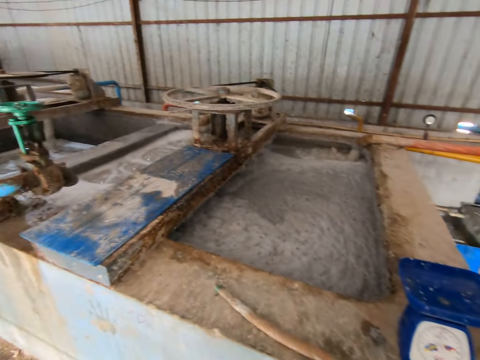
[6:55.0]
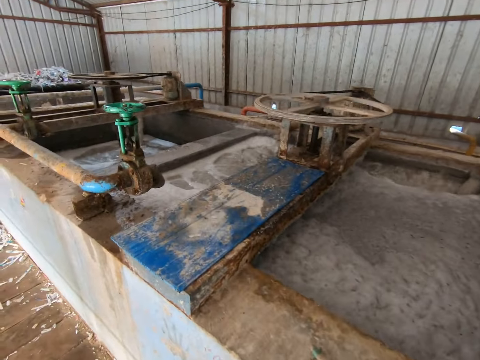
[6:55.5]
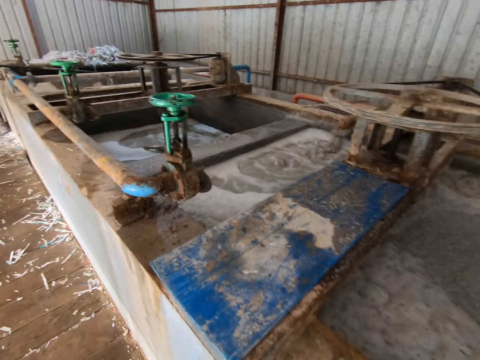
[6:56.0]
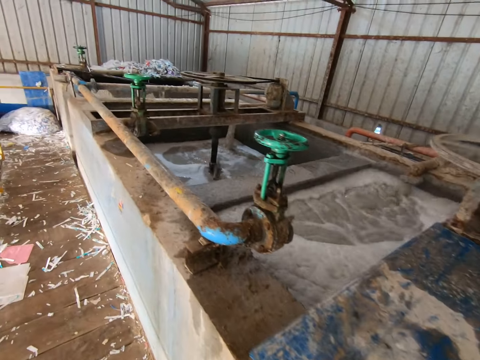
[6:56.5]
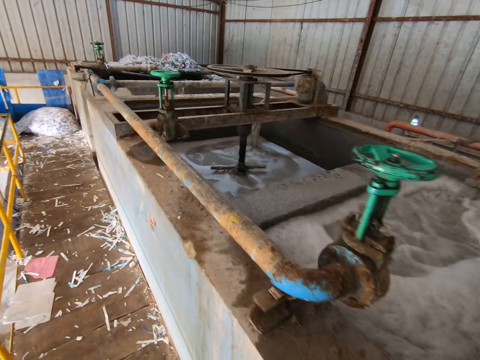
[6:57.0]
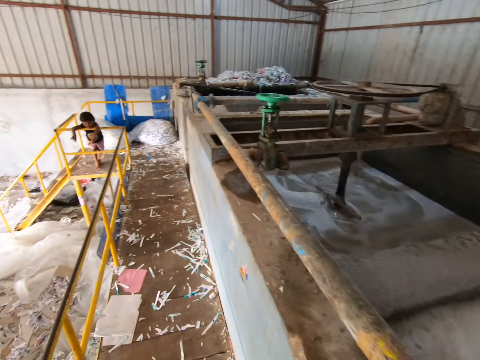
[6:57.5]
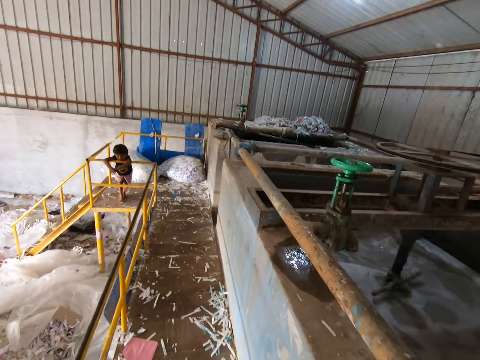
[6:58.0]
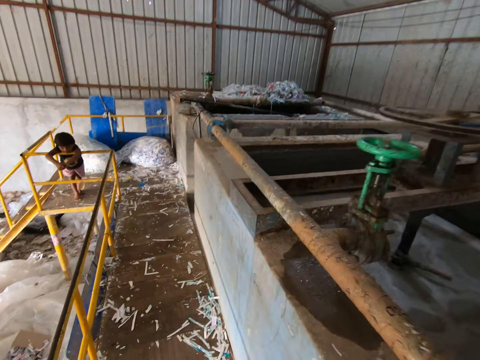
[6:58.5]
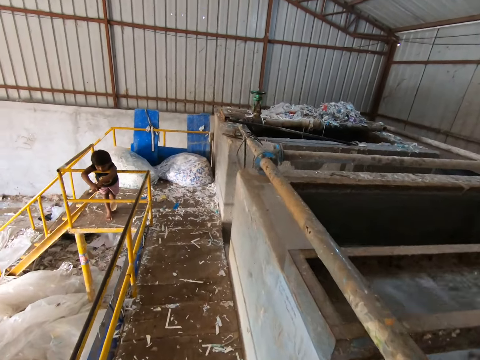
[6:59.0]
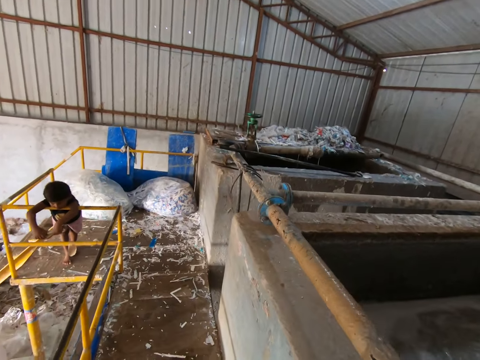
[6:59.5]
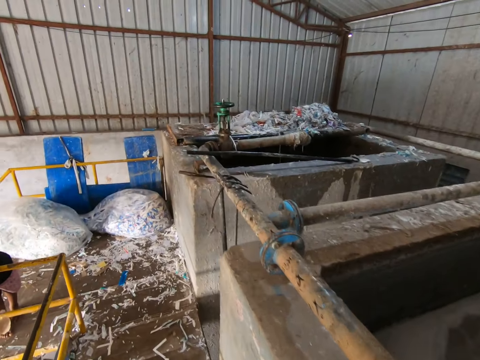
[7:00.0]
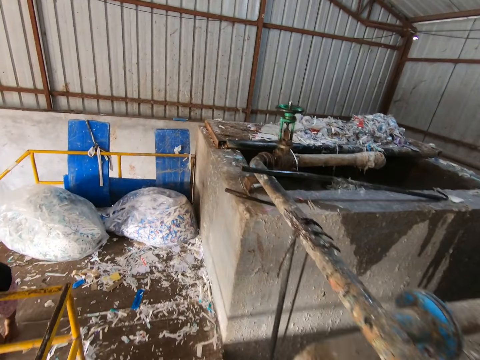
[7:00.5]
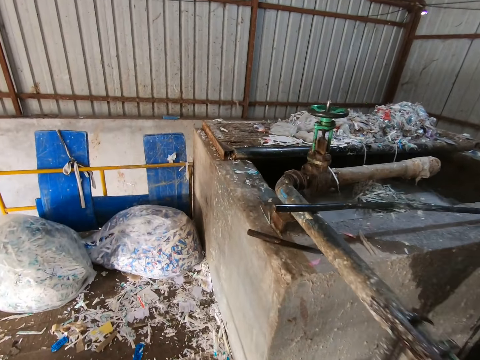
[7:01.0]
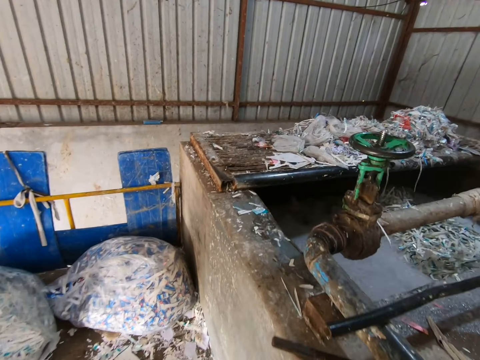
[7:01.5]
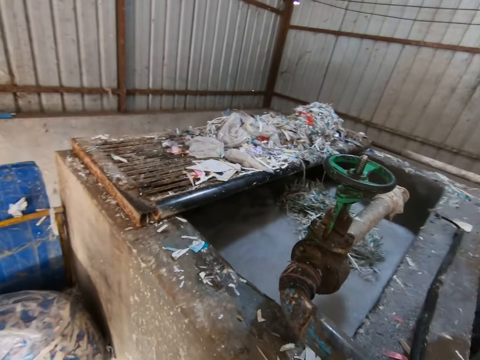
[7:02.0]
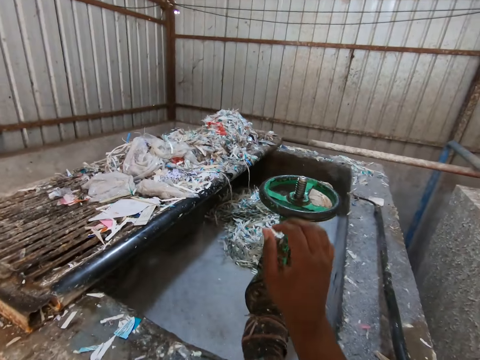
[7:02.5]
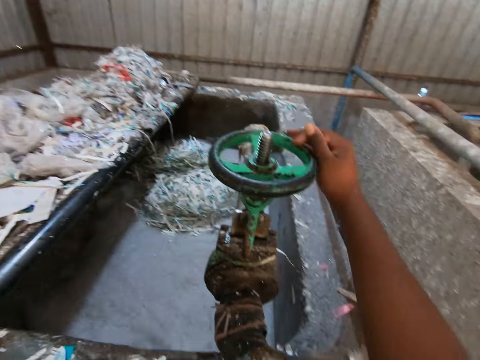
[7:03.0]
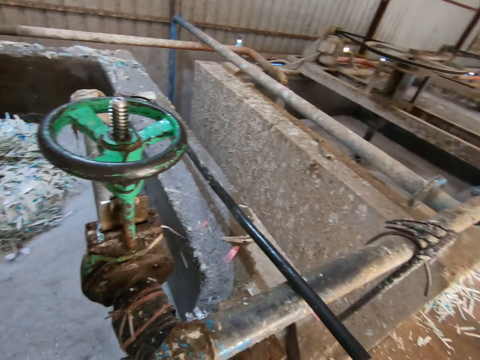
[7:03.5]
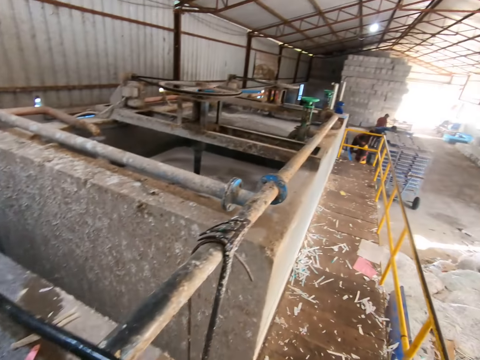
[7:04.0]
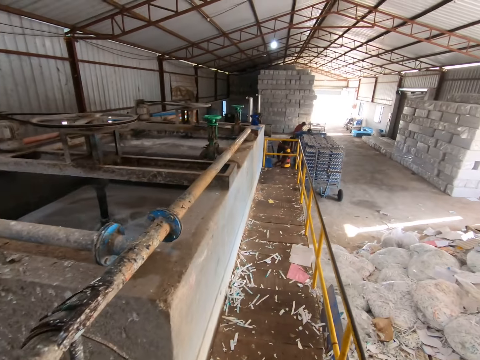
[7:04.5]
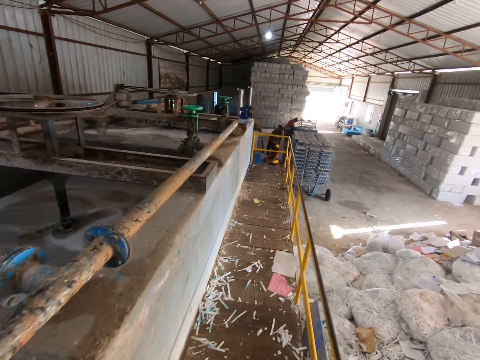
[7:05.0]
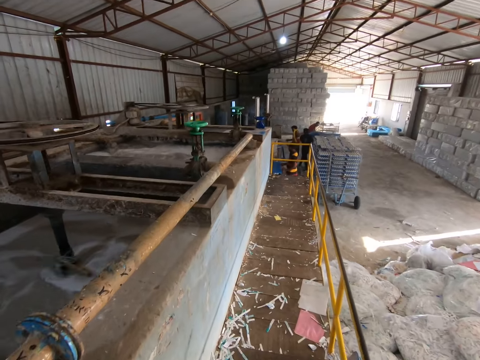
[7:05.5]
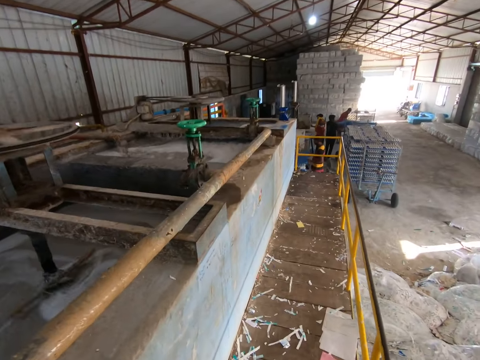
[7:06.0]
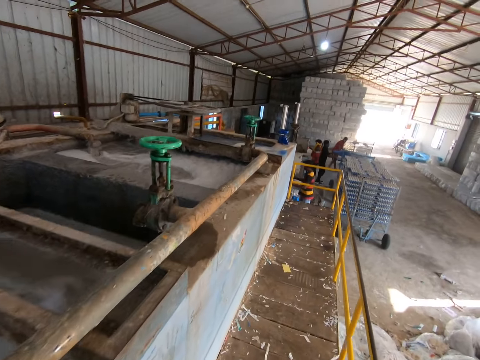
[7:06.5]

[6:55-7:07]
The camera wearer walks round the pond. He turns a valve on the pond with his right hand. He walks round the pond.

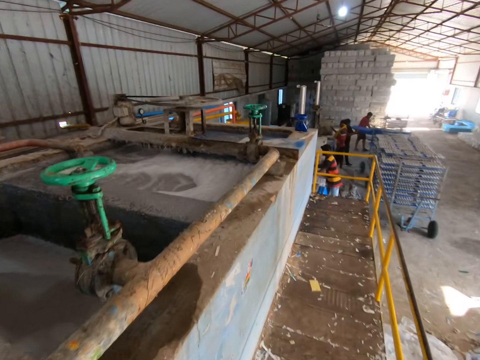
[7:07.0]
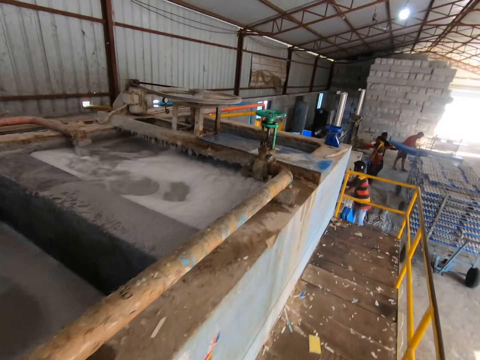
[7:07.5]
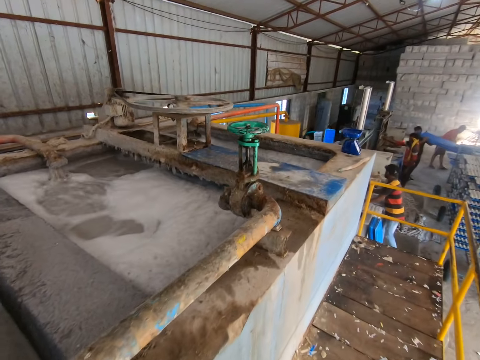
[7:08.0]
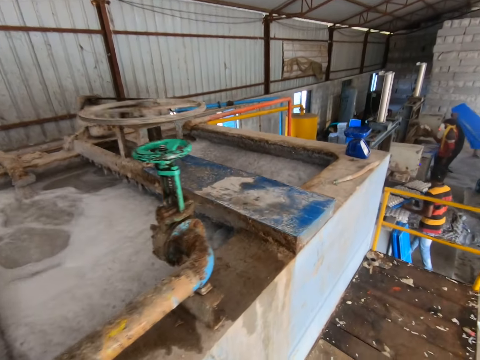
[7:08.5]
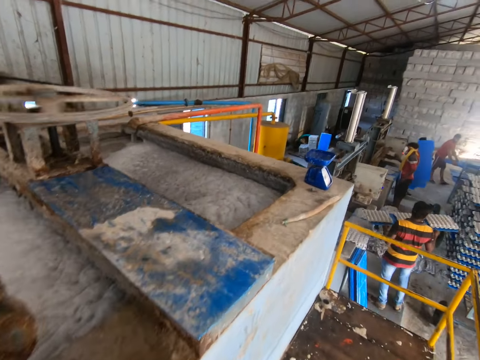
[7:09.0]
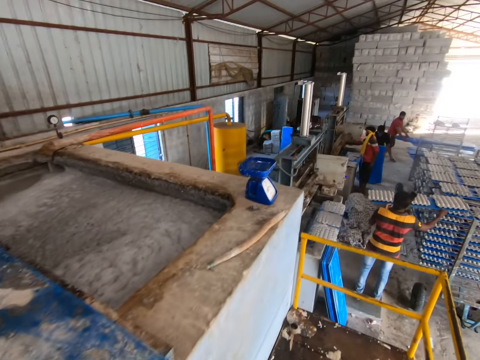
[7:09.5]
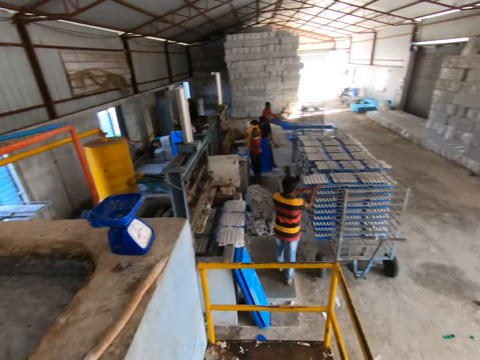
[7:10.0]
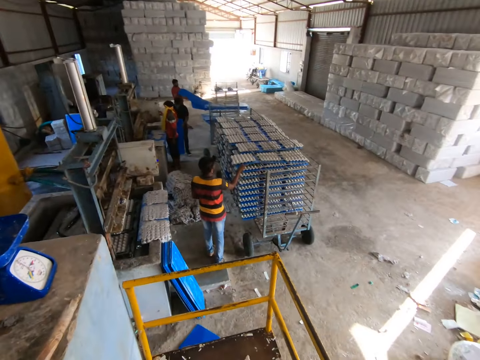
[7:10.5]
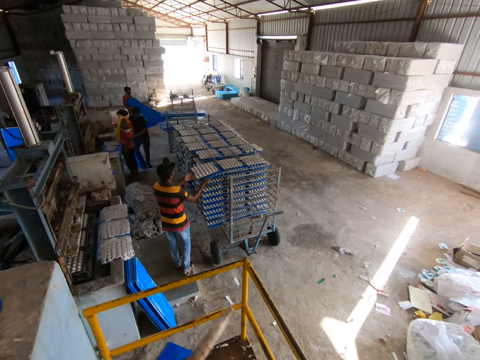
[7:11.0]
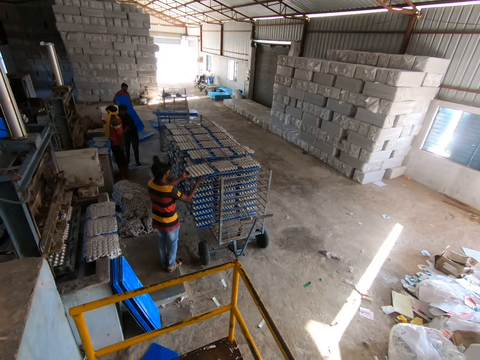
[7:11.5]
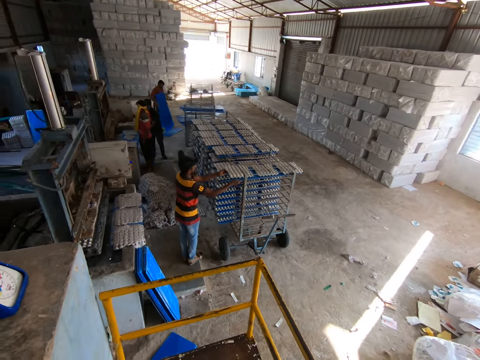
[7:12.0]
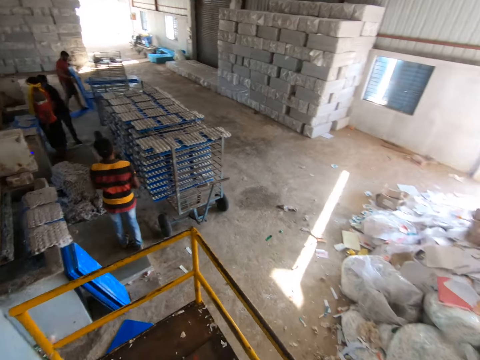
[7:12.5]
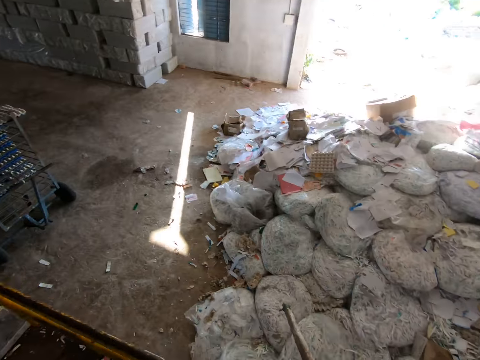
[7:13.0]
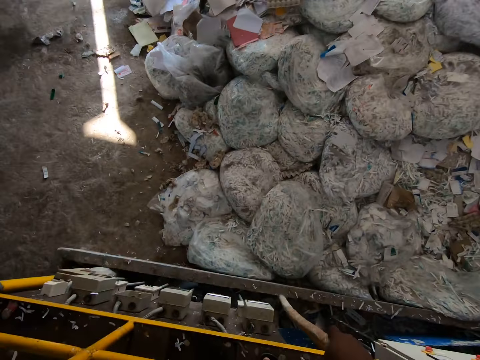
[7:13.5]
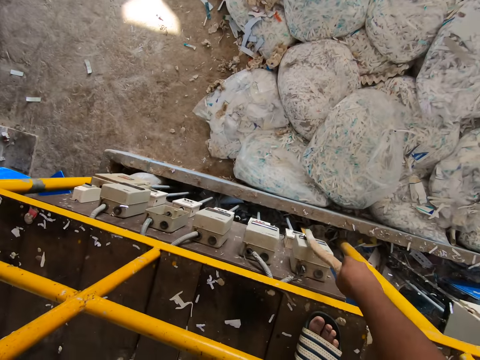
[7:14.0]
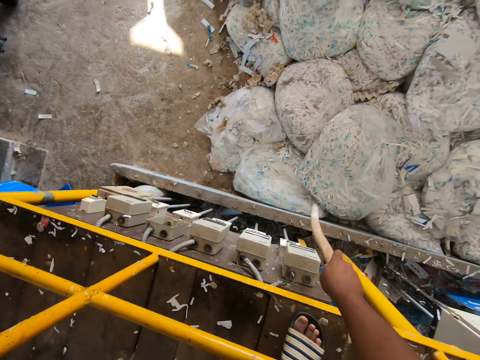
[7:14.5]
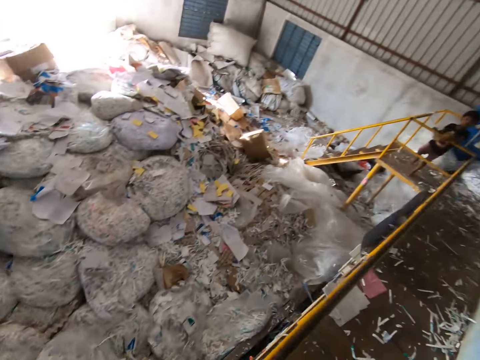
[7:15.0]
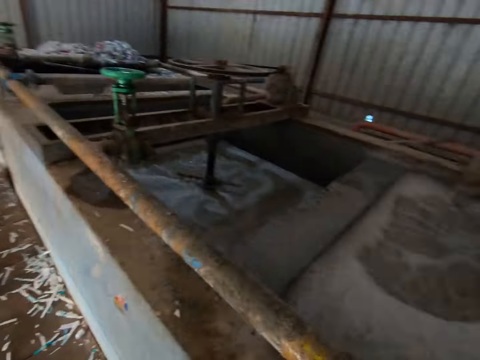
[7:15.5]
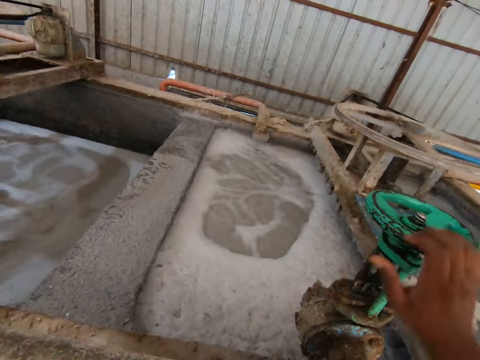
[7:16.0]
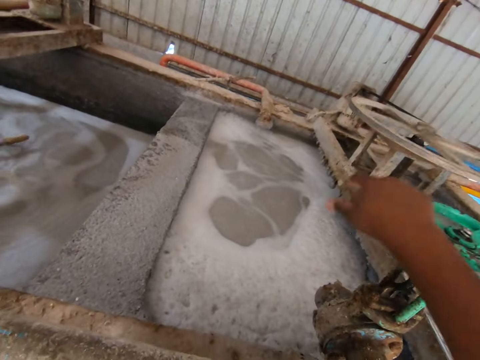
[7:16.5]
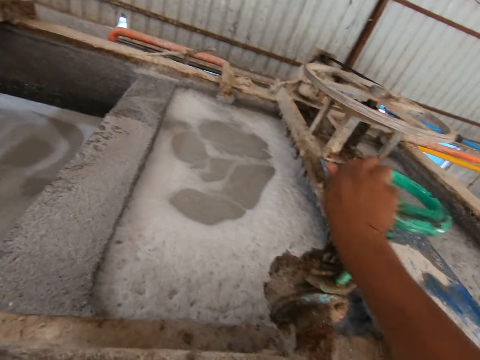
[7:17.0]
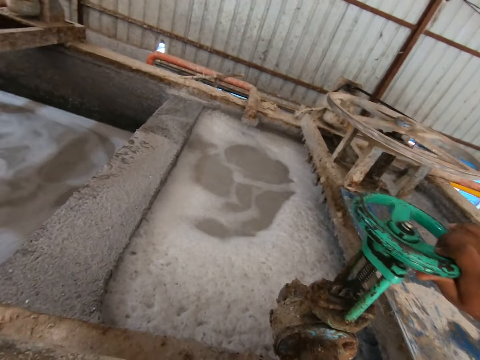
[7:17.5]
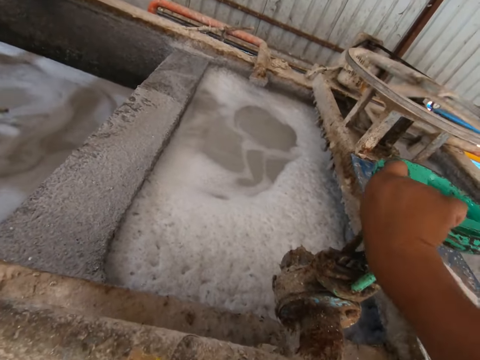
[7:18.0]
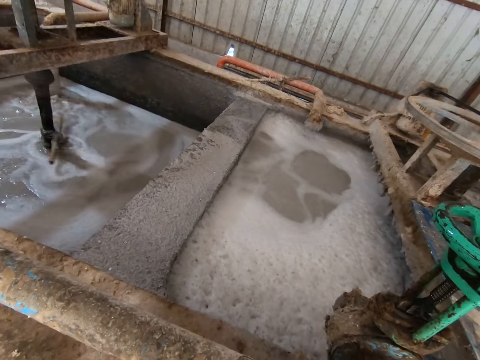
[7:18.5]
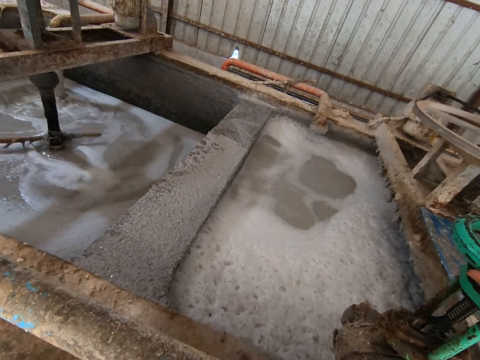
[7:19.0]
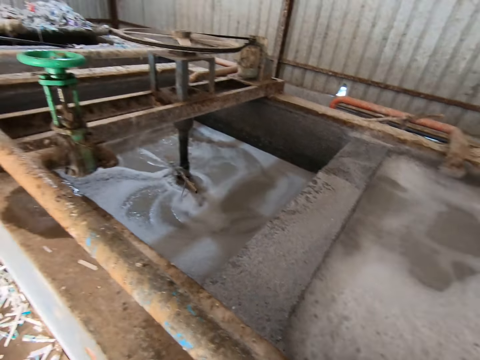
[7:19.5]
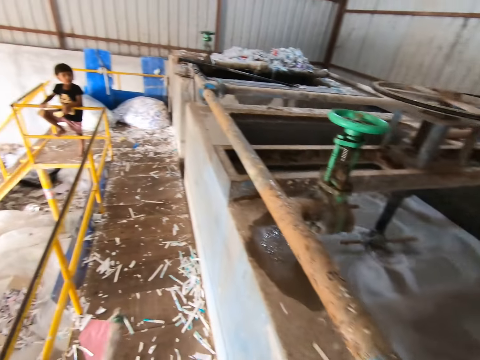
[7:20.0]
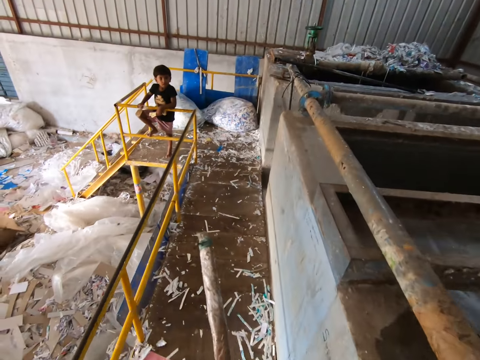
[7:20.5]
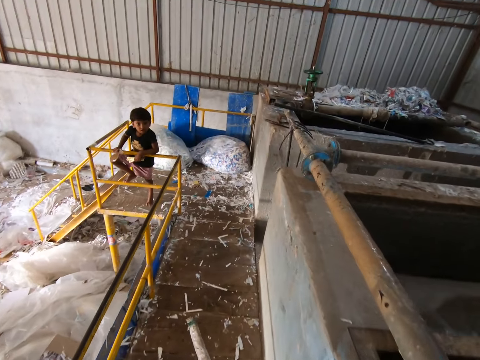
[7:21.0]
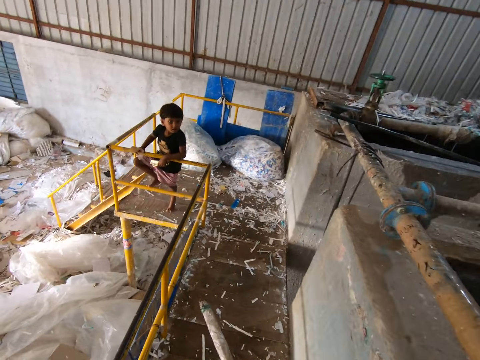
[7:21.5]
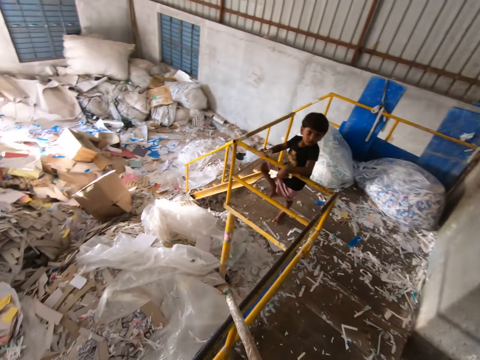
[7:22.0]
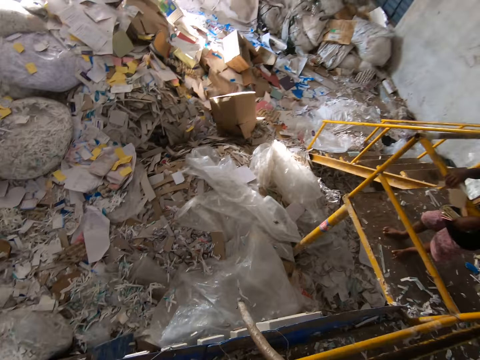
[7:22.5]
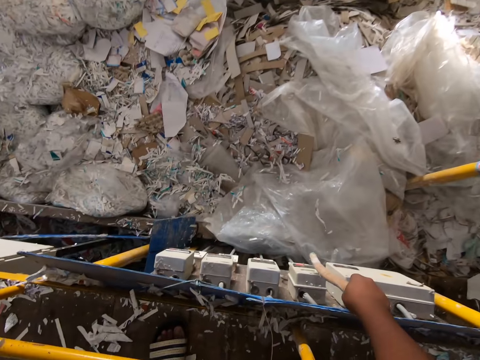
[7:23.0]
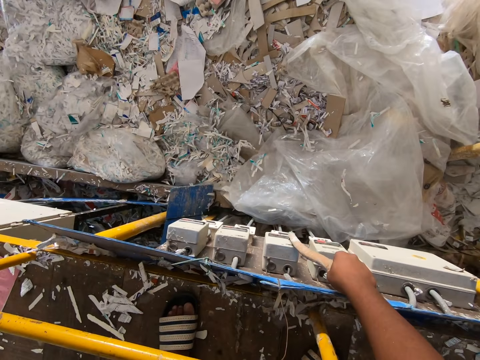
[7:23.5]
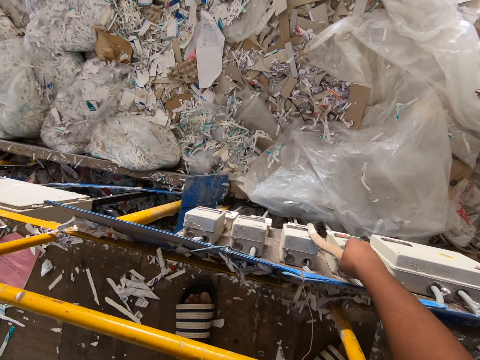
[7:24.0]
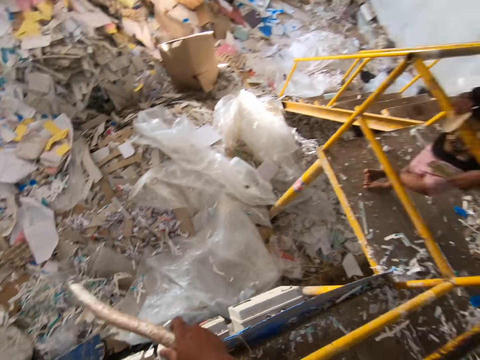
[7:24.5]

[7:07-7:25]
A man carries the tray filled with egg carton from the egg carton making machine with both hands. He places the tray in the shelf with both hands. The camera wearer picks up a stick on the pond fence with his left hand. He pushes a switch with the stick in his right hand. He turns a valve by the pond with his right hand. He pushes the switch with the stick in his right hand.
